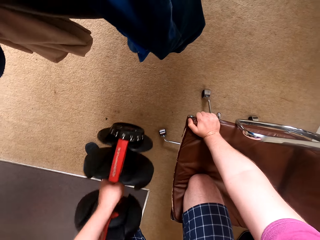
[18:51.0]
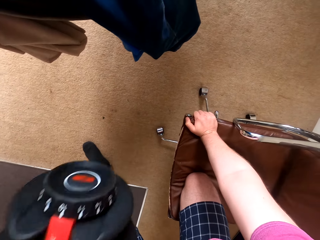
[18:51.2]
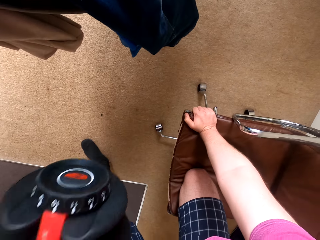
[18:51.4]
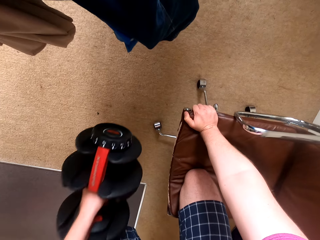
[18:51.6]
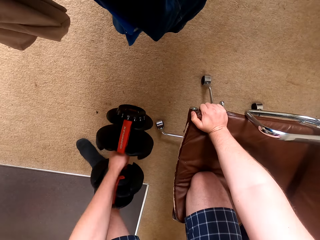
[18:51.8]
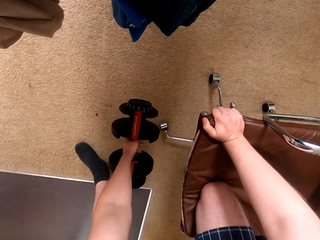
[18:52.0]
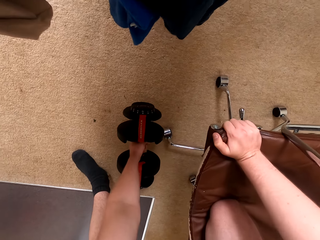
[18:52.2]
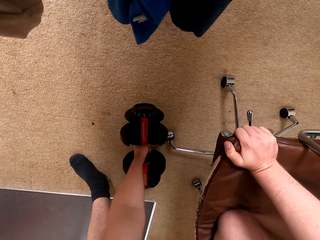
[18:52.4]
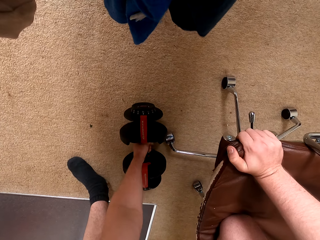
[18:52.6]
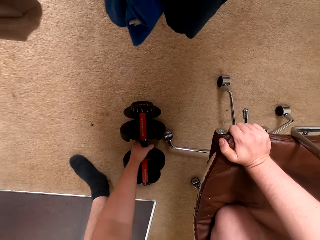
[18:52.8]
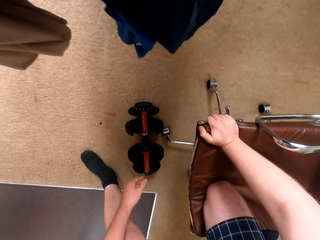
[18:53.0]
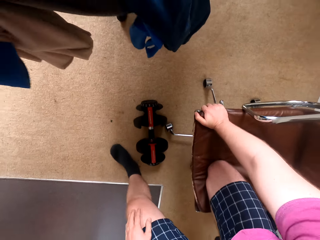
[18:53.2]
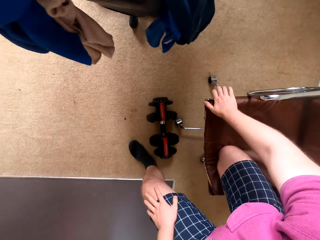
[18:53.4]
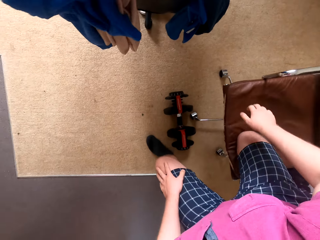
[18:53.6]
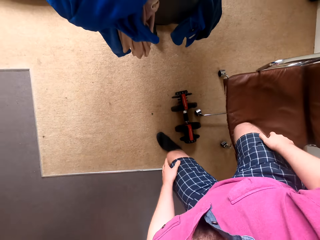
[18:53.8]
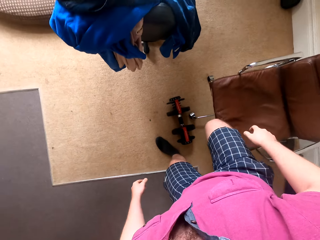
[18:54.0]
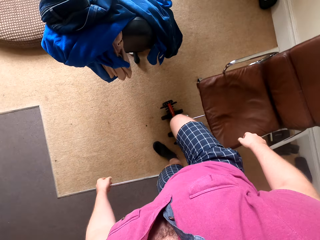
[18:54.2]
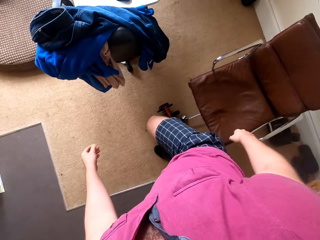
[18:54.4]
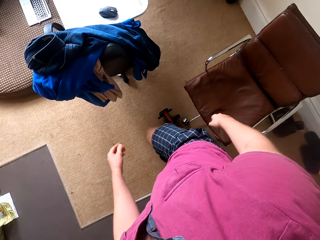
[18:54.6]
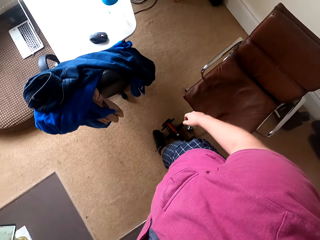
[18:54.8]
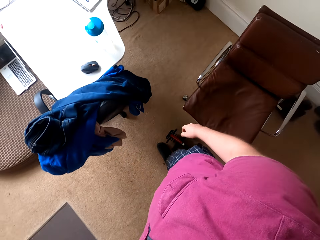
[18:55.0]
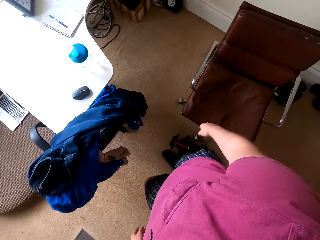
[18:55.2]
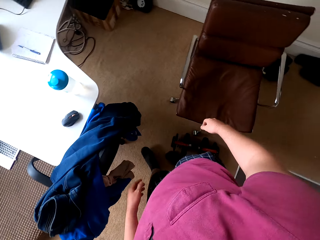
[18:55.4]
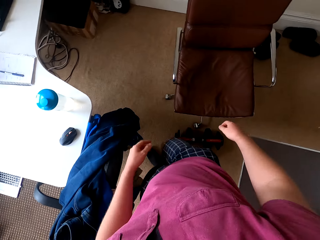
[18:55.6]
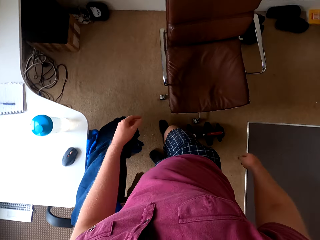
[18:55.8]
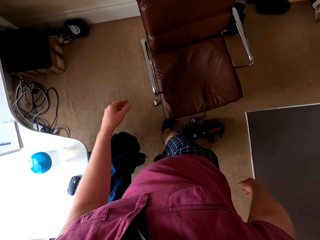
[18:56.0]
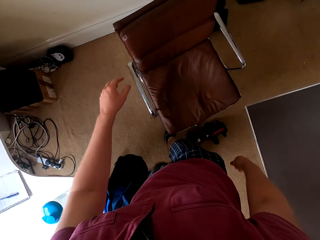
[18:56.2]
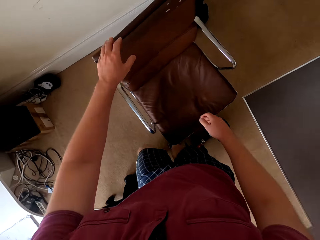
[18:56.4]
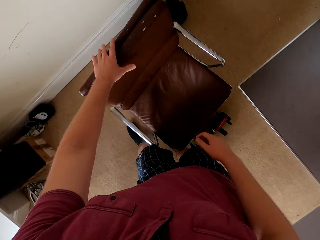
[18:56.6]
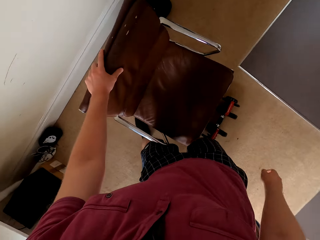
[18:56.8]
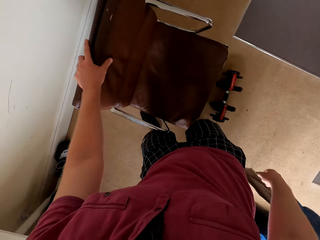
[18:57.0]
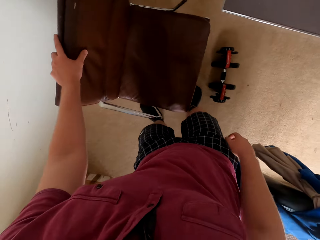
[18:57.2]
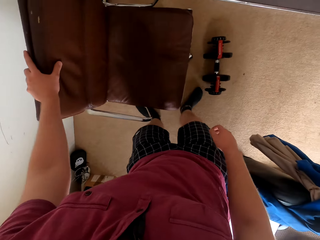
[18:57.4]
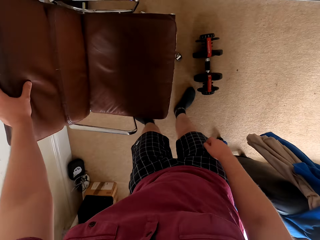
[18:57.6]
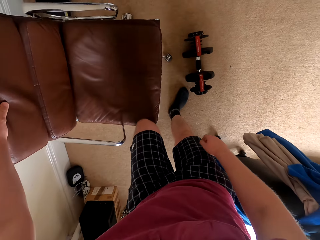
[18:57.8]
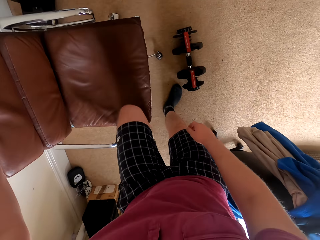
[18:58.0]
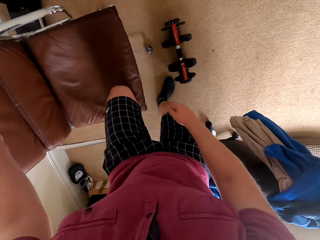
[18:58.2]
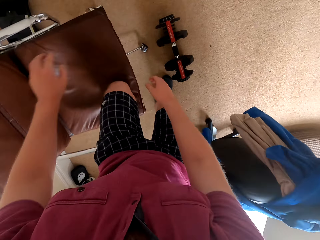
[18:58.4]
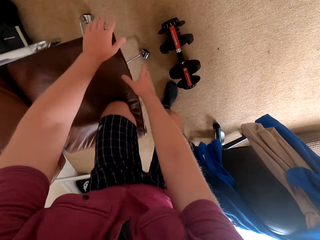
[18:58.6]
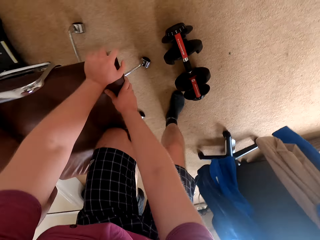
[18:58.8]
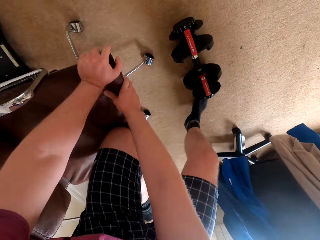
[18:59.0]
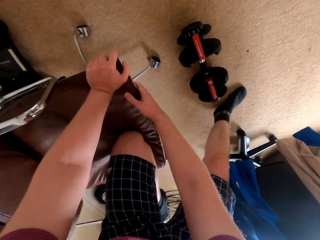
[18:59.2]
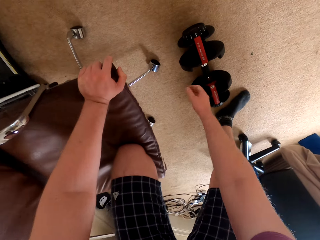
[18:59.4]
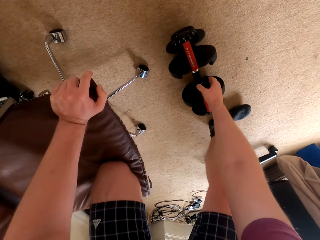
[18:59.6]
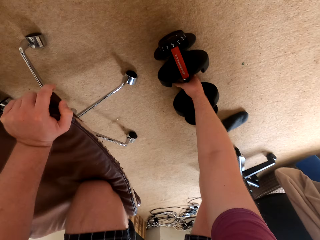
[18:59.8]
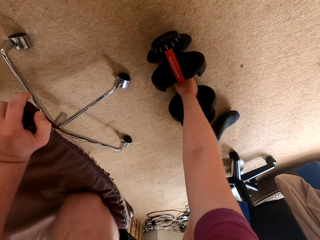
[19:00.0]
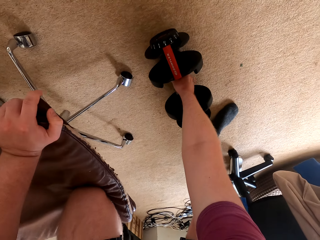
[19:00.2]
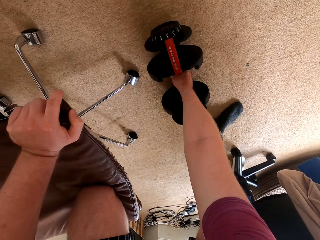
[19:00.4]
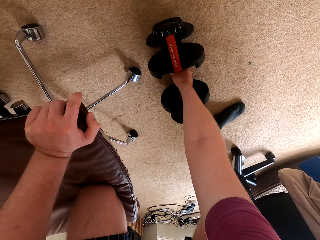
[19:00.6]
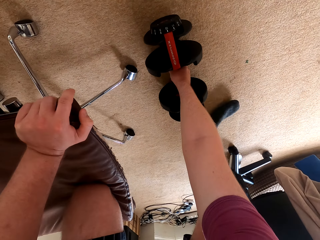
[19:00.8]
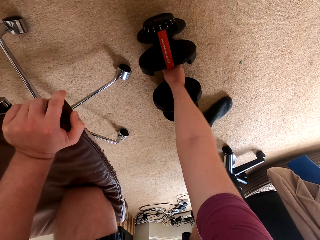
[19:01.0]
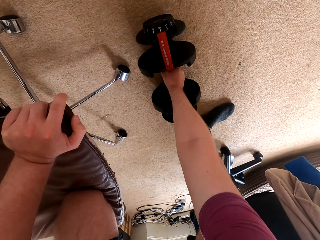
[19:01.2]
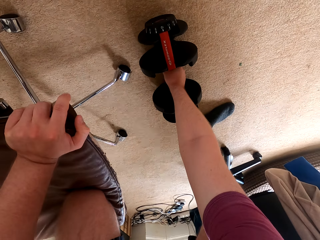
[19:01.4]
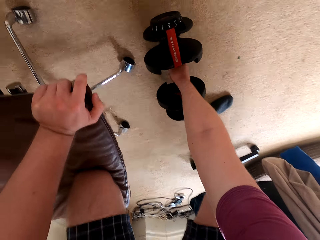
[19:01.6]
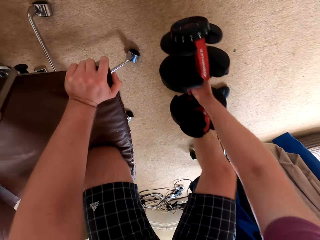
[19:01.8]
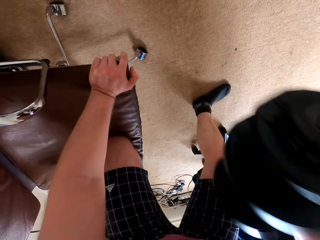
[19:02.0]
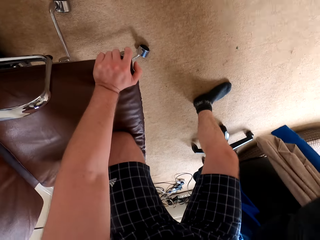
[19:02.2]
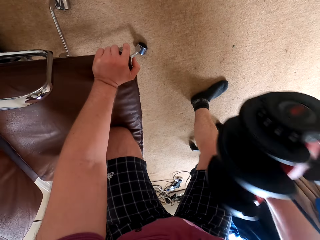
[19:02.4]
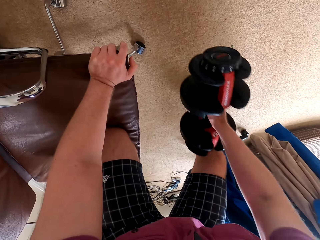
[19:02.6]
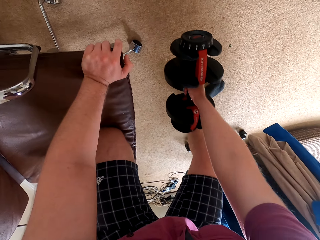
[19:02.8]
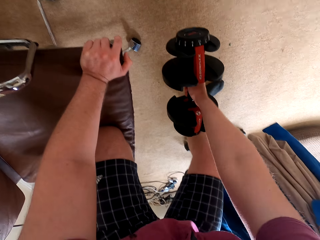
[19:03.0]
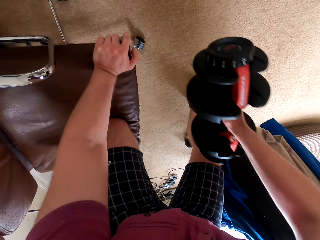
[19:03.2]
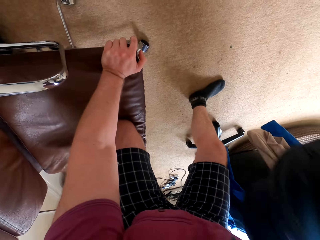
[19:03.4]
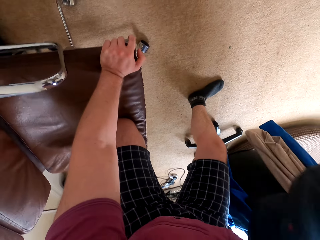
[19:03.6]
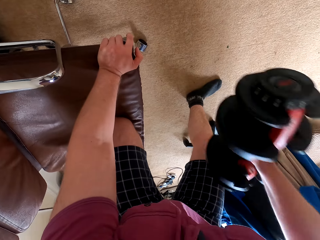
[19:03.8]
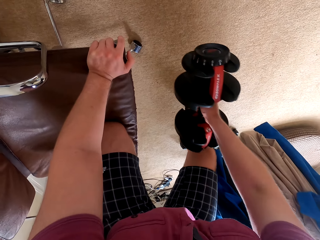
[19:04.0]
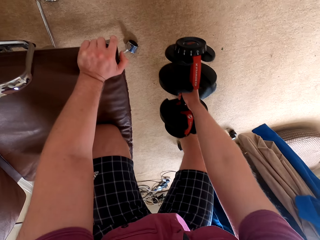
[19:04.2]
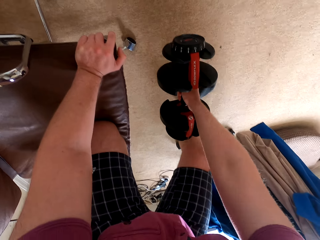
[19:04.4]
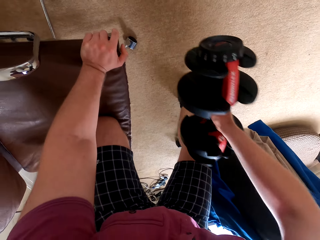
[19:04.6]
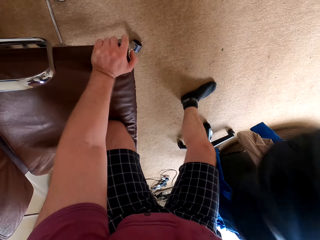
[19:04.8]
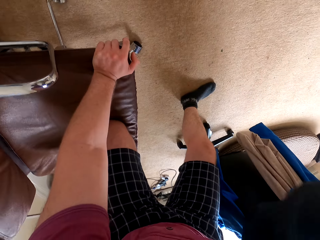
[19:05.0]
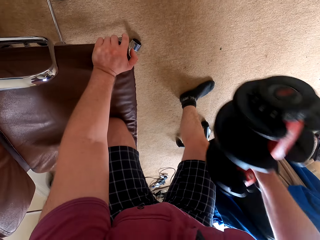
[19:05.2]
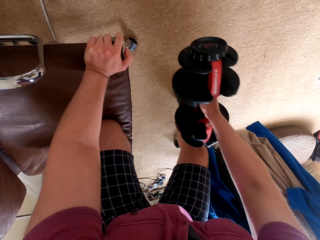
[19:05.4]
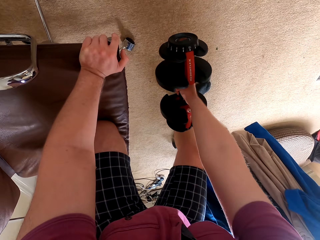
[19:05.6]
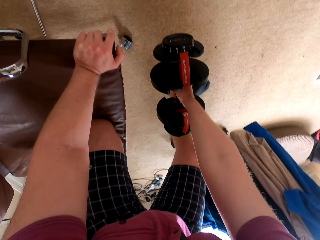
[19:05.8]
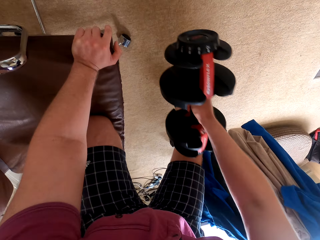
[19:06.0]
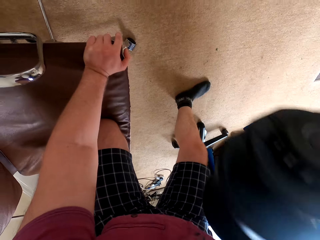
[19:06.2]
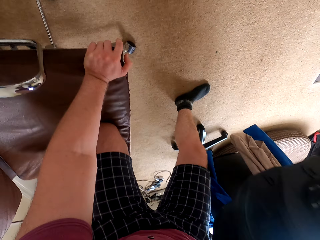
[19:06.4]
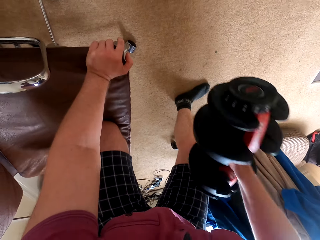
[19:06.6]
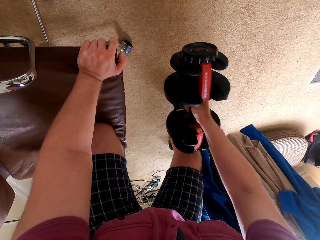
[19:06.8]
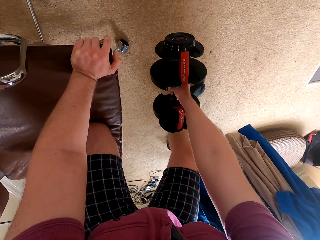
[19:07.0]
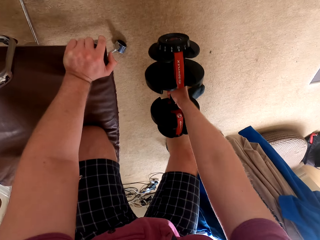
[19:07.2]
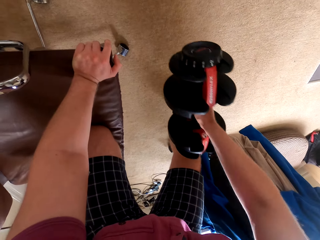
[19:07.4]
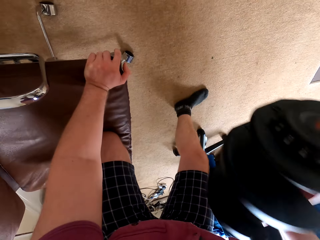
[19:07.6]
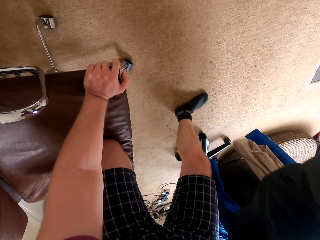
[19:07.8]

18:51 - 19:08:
The camera wearer puts the dumbbell on the floor. They rise from the chair. They walk around the chair. They touch the chair. They move the chair on the floor. They kneel on the chair with the left leg. They pick up the dumbbell and lift the dumbbell with the right hand.

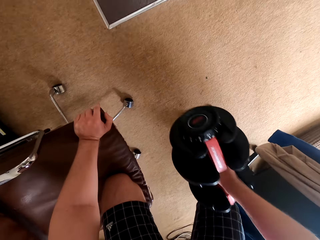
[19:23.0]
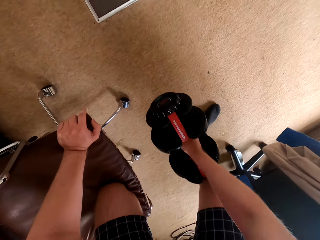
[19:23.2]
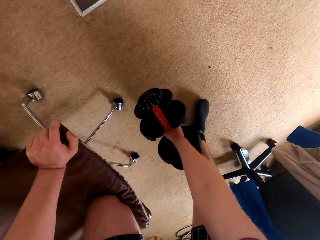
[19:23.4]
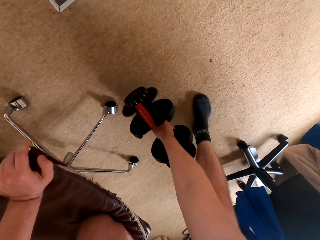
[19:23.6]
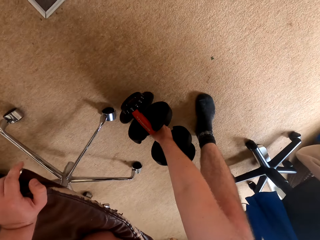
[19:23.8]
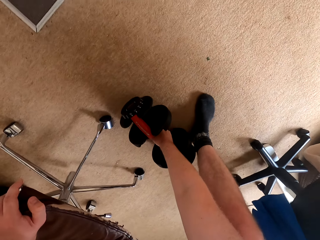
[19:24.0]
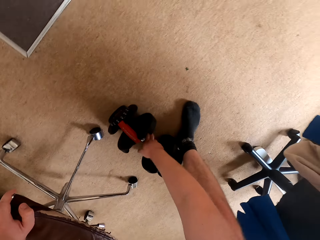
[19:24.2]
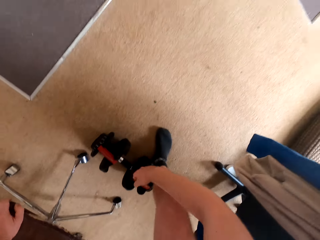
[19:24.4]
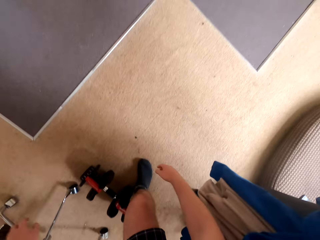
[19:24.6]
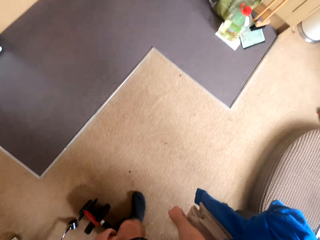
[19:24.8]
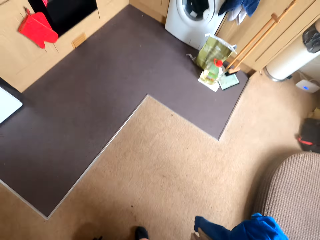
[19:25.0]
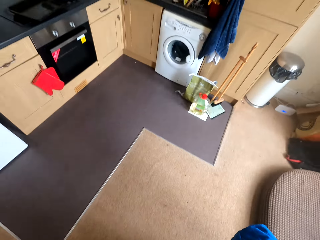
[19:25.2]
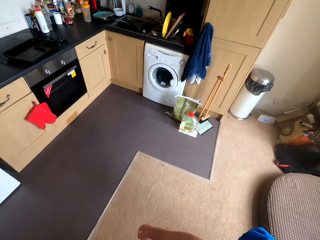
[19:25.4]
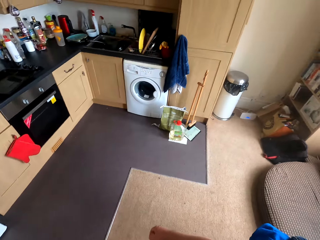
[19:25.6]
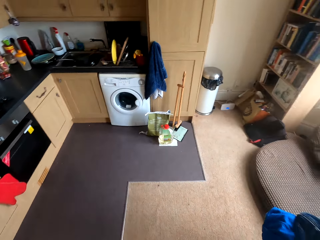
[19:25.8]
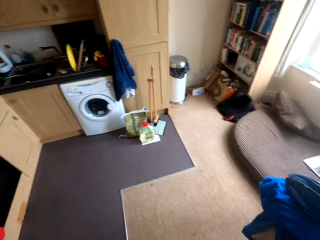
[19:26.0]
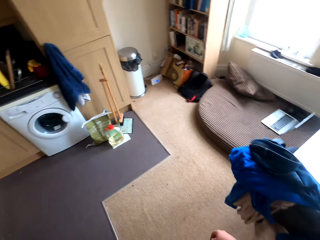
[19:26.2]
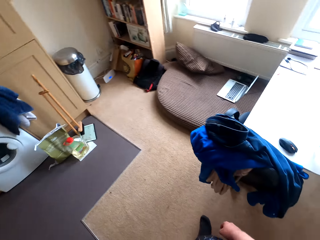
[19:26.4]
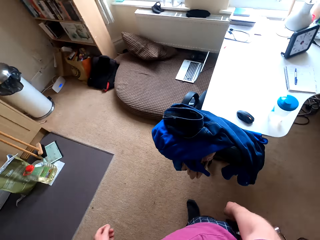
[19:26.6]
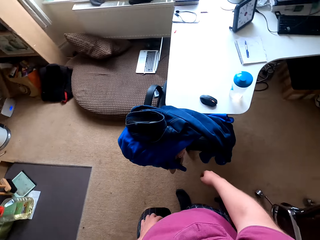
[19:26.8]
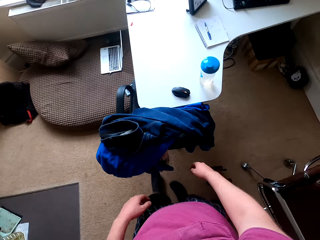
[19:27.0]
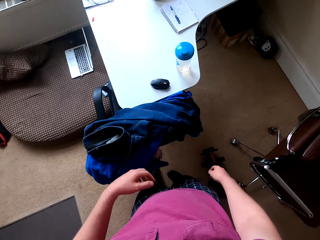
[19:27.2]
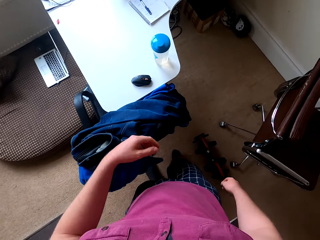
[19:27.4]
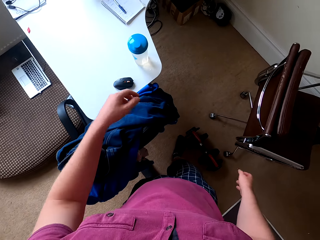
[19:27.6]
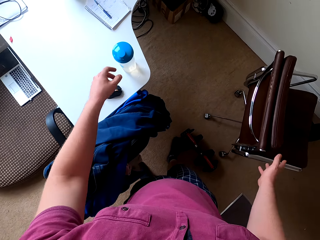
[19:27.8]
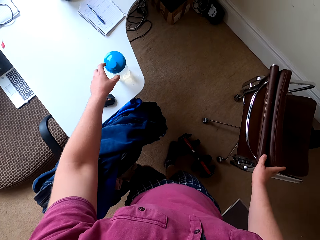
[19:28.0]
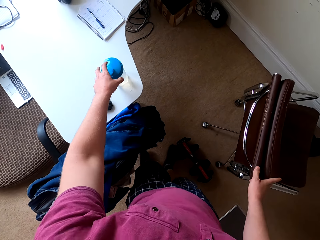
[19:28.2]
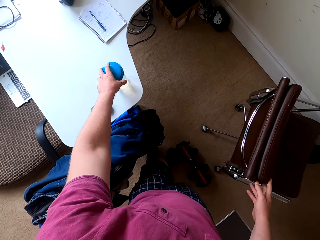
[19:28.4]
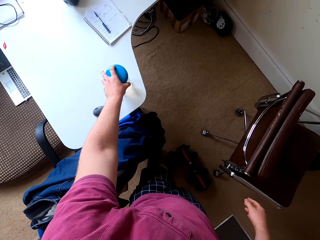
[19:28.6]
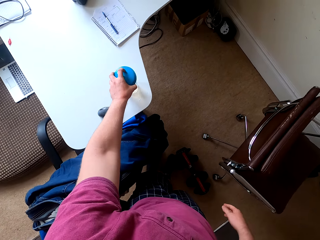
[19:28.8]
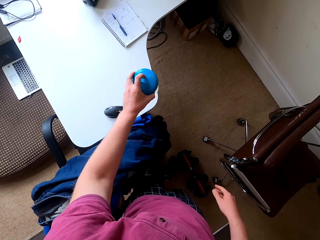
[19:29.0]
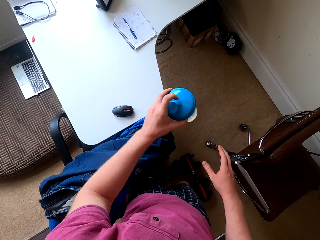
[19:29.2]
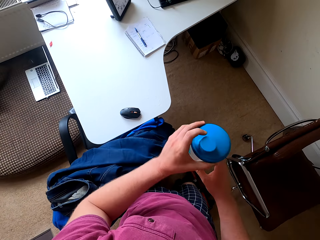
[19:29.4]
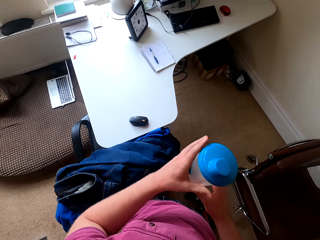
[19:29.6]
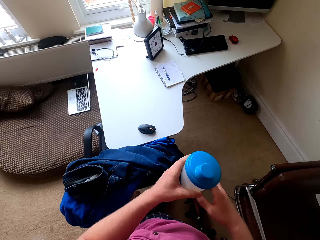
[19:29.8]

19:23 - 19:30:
The camera wearer puts the dumbbells on the floor. They move towards the table. They pick up the bottle on top of the table.
